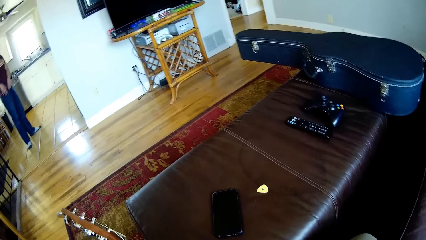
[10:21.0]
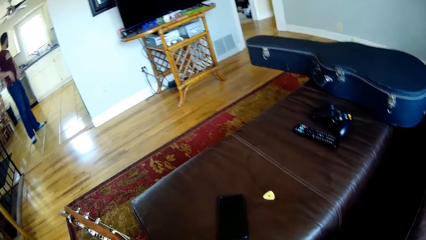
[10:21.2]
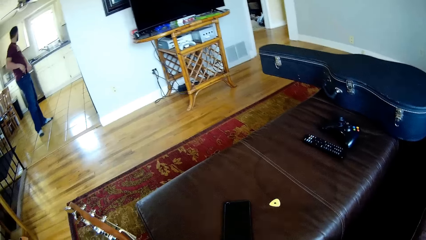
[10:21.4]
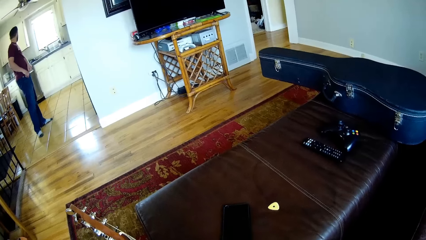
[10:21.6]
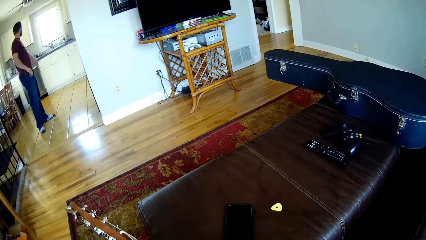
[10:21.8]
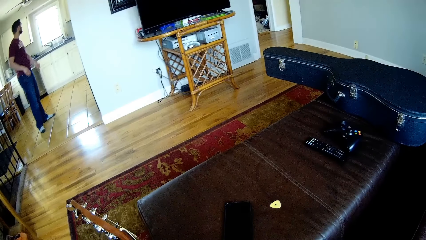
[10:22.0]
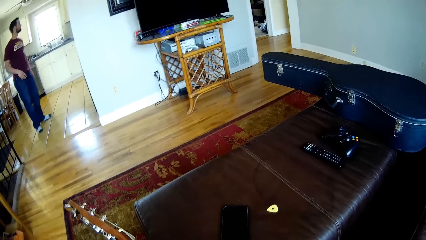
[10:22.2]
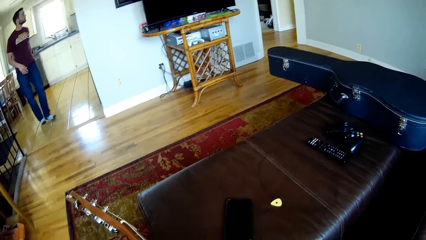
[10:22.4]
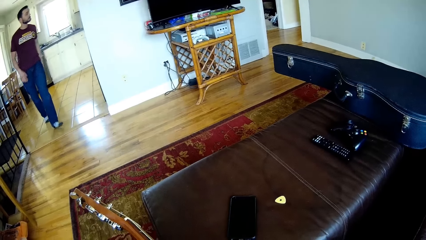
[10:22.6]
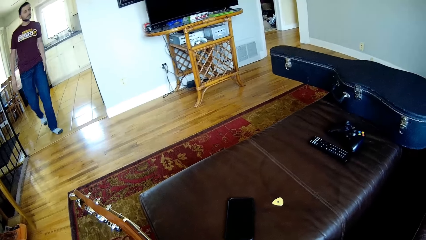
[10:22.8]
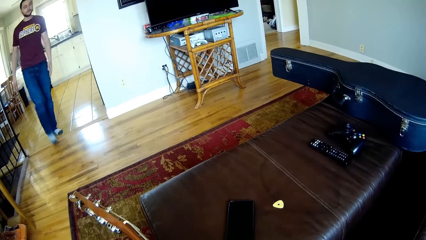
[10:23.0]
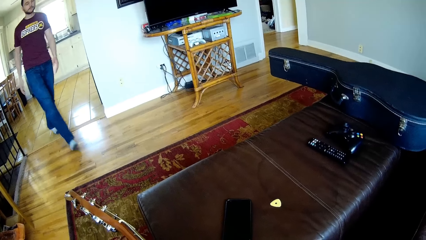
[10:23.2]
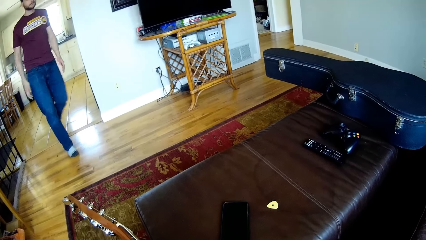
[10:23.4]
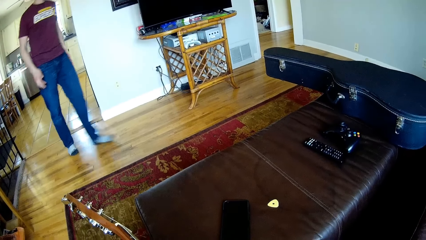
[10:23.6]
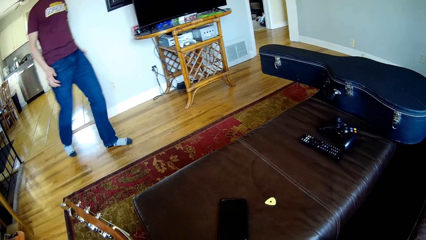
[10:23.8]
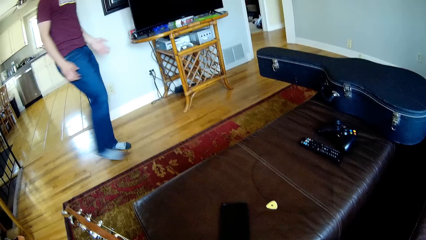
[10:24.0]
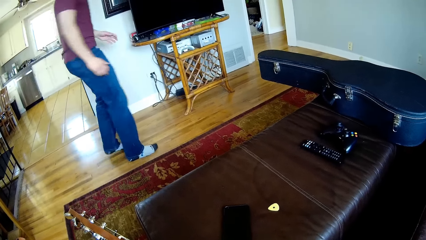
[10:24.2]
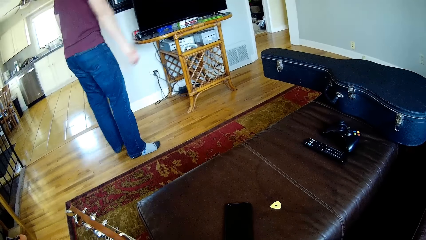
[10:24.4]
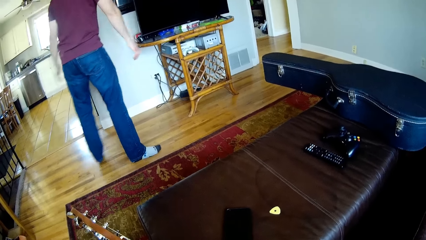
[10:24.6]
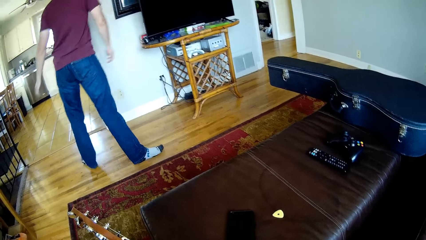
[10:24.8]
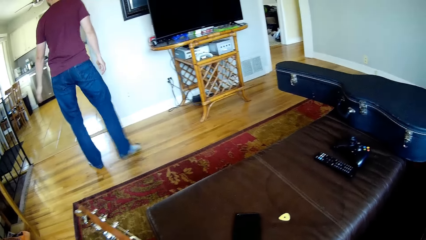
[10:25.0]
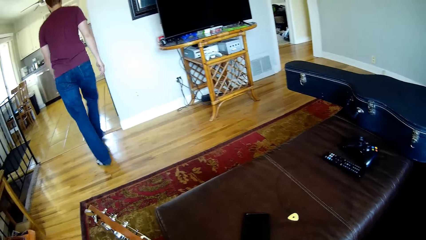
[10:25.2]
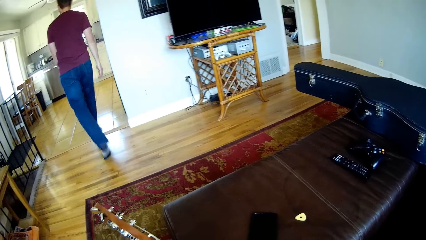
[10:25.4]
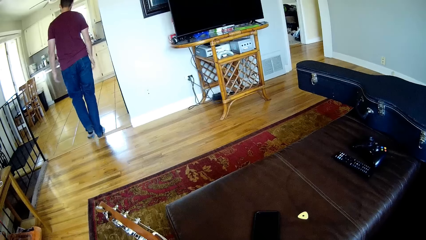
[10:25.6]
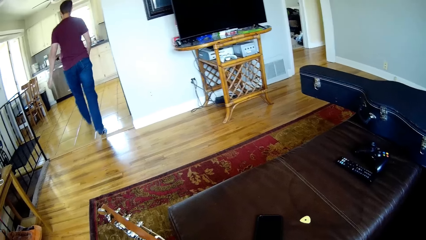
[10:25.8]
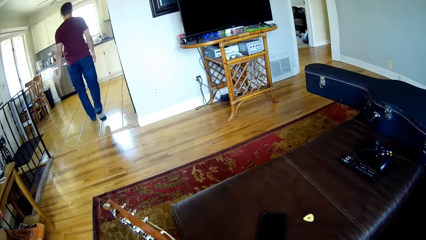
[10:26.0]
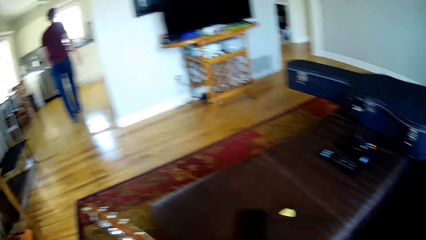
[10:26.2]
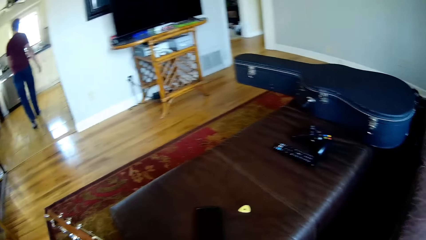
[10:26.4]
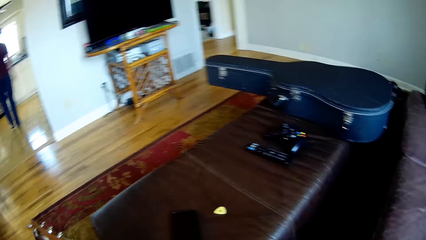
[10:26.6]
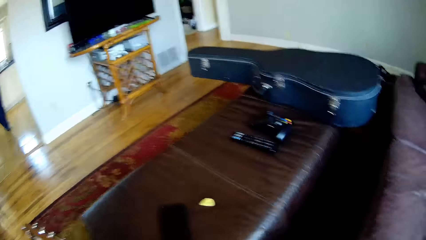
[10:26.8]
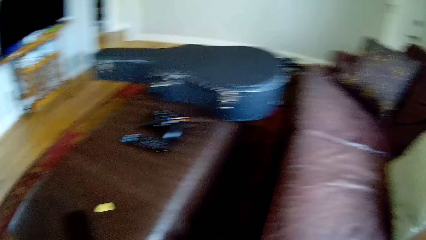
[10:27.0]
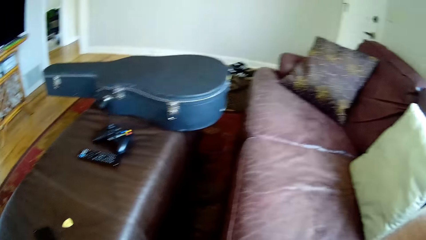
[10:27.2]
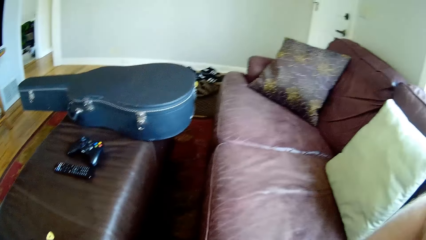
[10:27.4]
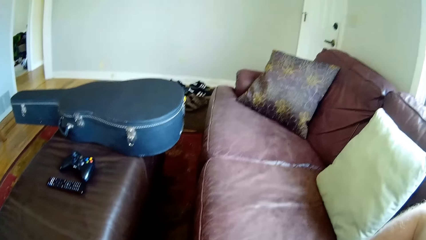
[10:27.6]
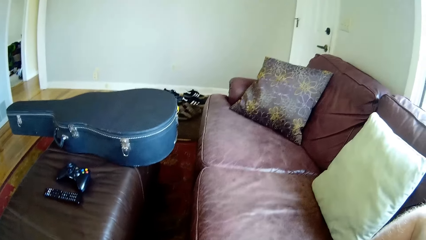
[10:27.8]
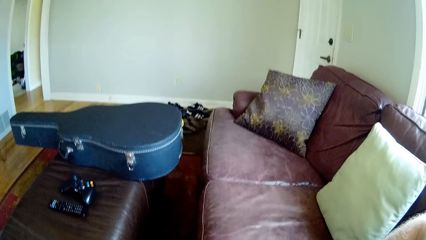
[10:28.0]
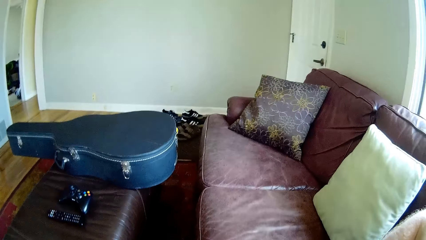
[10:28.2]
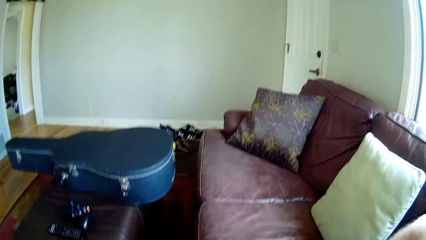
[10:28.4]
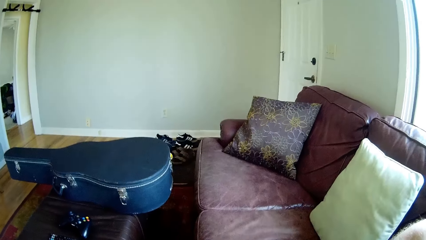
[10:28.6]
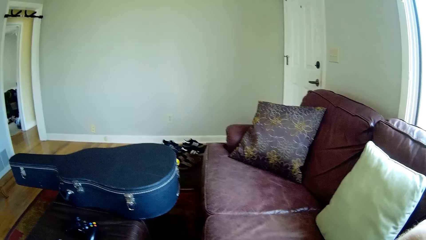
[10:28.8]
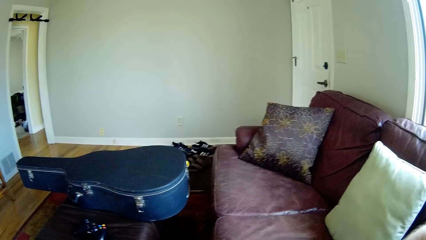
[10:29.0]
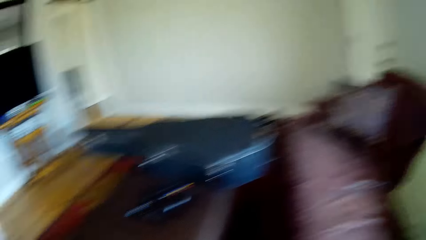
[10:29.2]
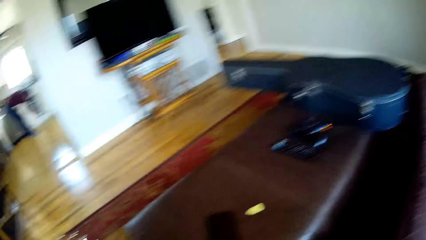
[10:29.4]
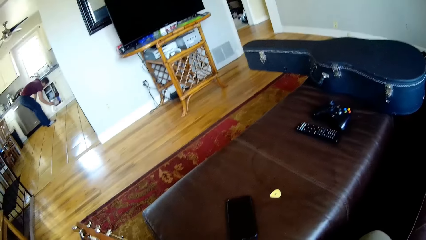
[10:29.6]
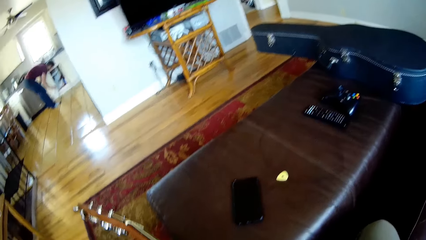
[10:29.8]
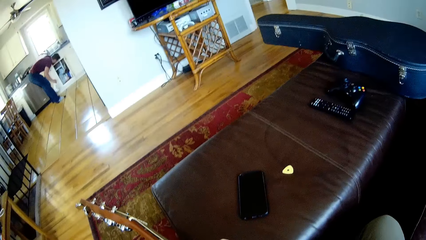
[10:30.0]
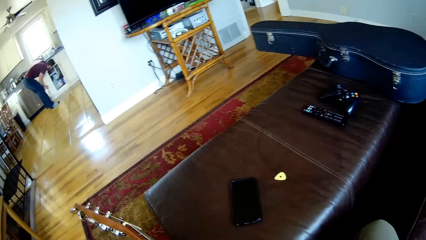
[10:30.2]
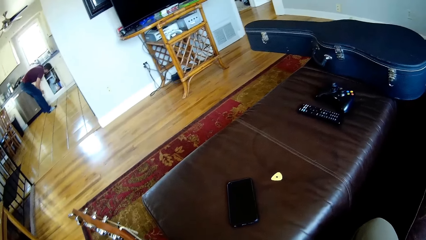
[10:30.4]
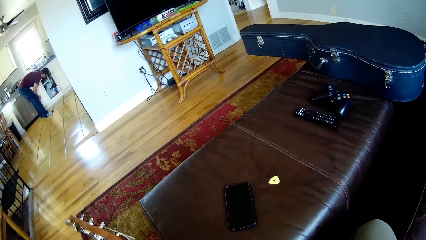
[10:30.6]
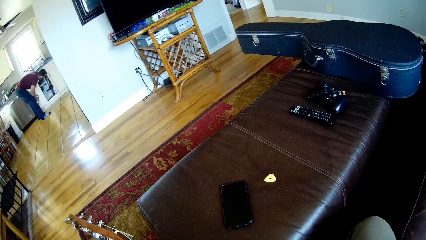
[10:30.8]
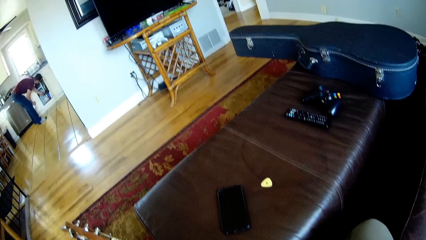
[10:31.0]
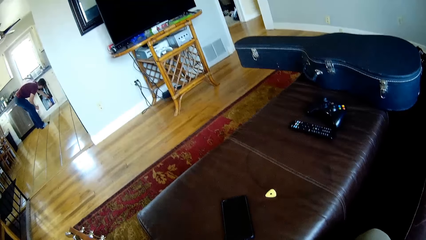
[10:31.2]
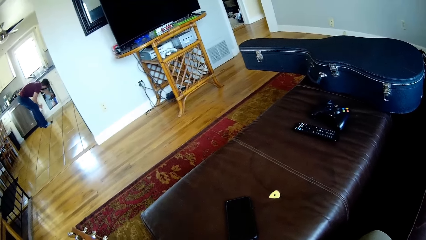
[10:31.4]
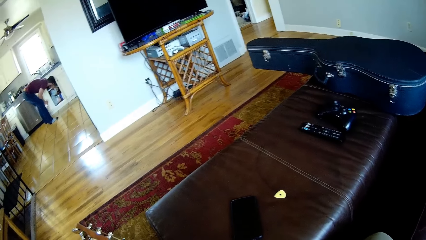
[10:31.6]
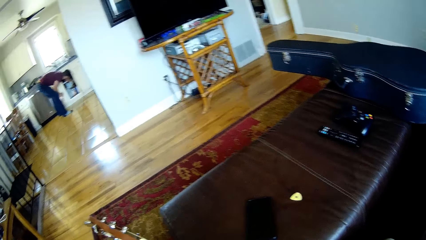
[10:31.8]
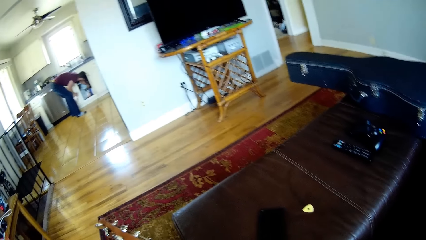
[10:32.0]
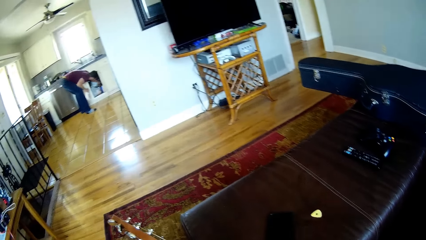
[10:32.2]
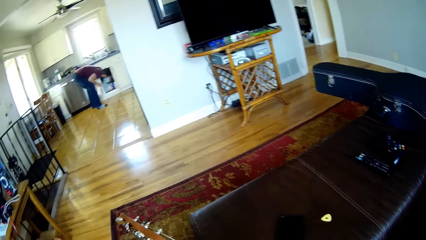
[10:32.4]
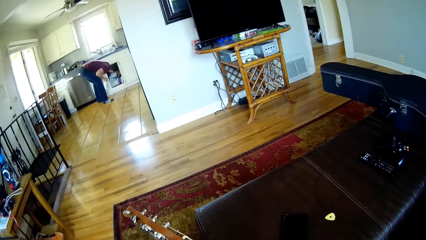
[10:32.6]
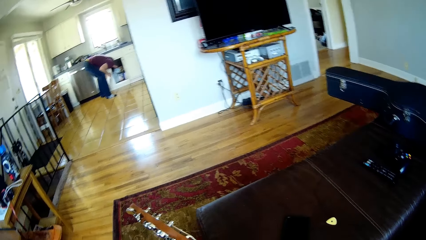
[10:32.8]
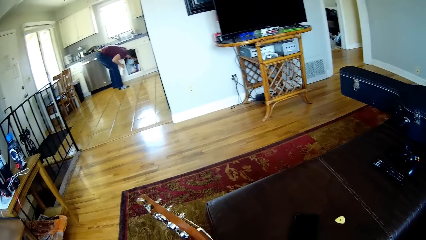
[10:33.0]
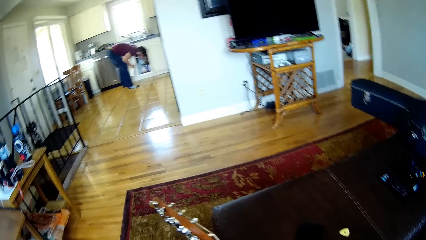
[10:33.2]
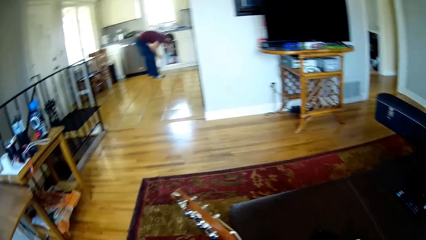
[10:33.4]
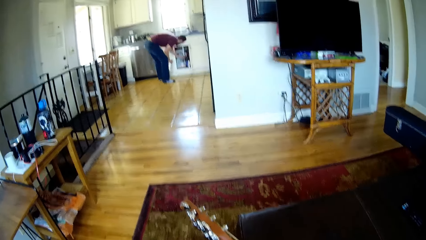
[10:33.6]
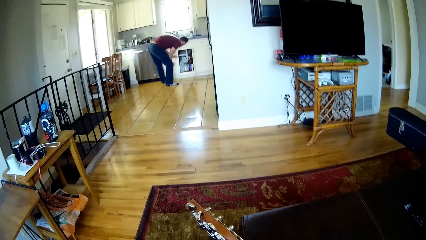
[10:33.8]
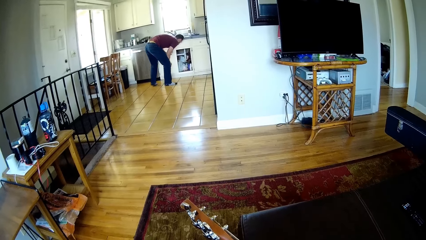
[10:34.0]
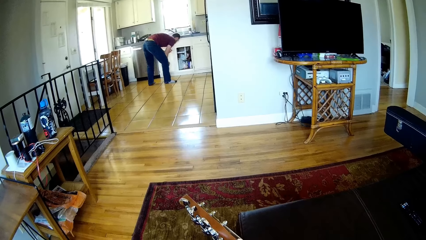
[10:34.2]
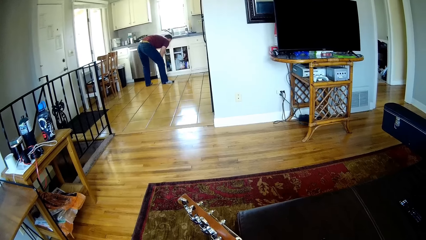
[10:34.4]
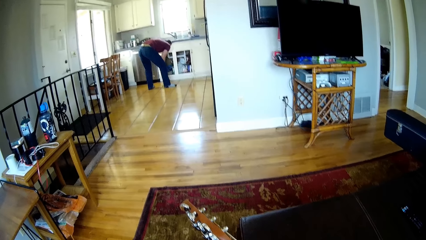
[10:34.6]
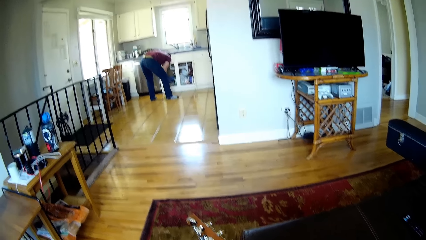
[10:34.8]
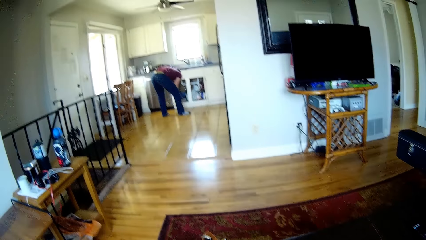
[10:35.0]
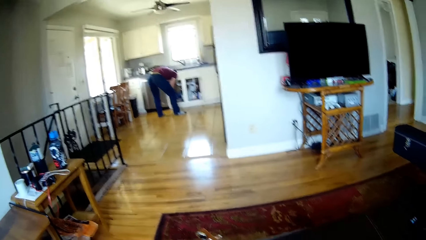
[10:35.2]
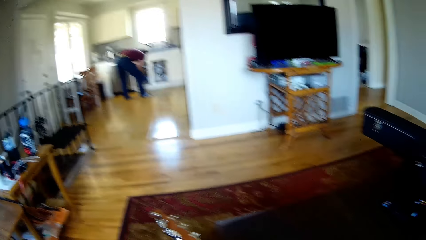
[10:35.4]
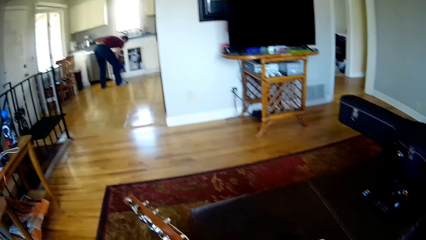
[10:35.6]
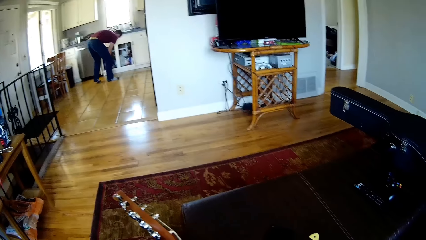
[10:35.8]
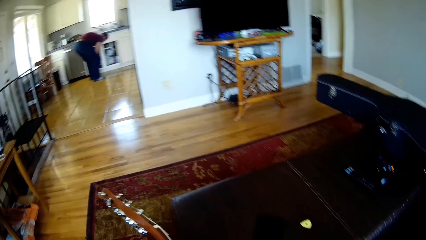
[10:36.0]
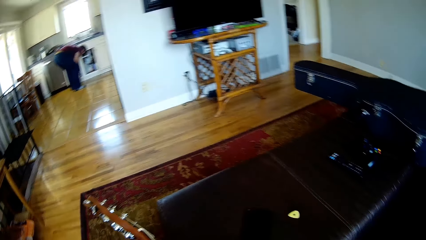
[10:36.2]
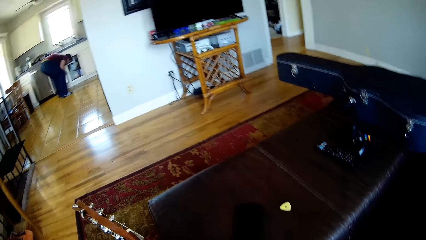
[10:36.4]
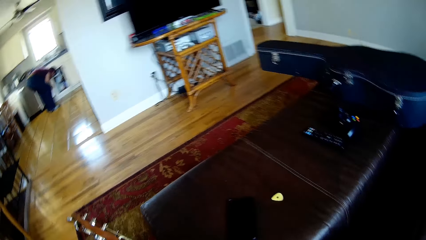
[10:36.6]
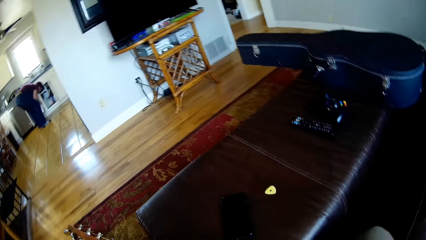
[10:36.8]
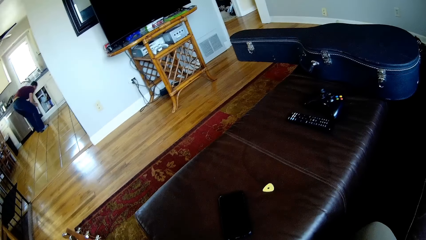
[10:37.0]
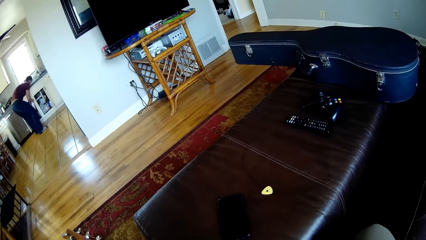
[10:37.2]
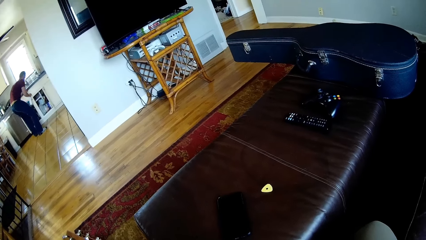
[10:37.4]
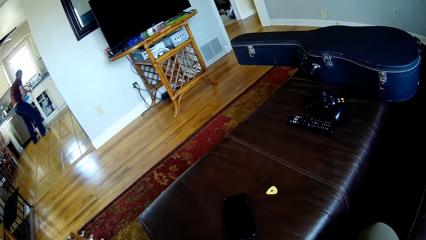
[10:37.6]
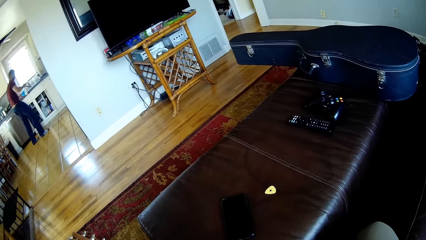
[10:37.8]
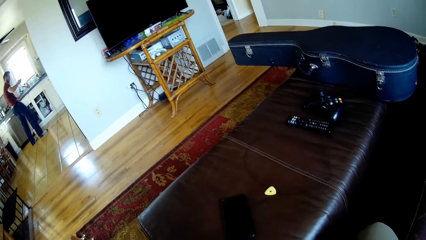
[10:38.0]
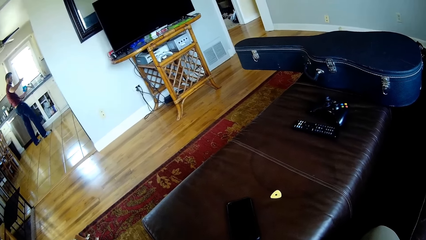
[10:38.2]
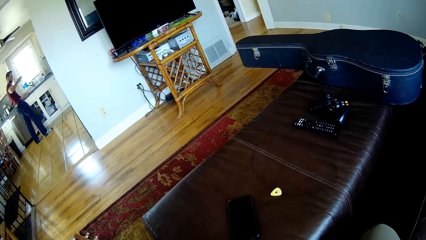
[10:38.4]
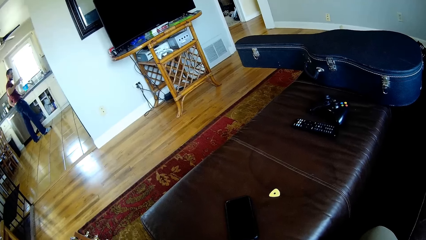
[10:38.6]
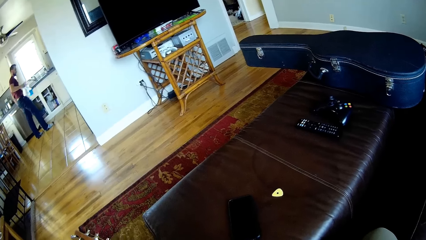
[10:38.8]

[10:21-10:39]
A man puts the mobile phone in the pocket, walks in the house, and opens the cabinet. The man looks at the cabinet, opens the cabinet, and picks up hand washing soaps.
